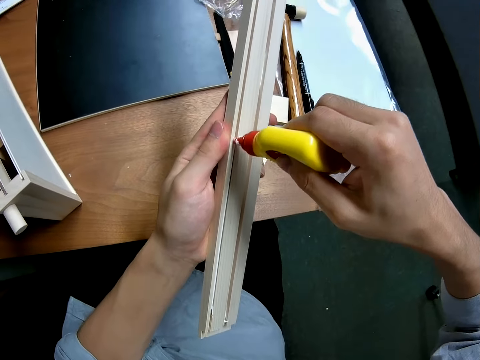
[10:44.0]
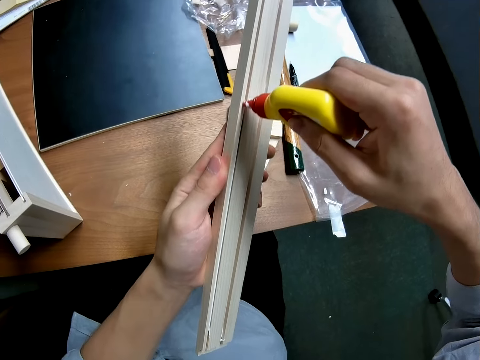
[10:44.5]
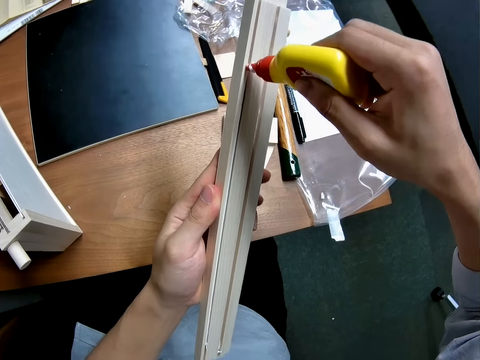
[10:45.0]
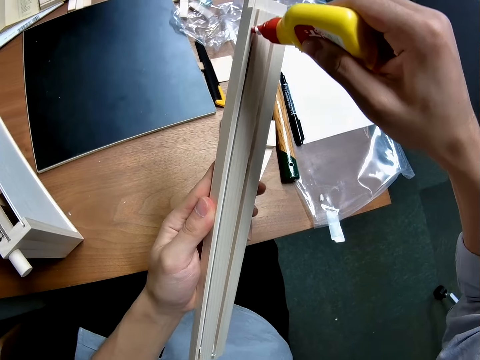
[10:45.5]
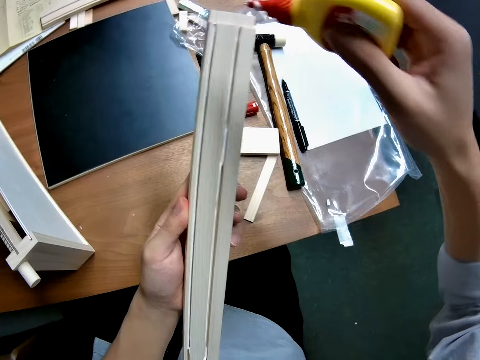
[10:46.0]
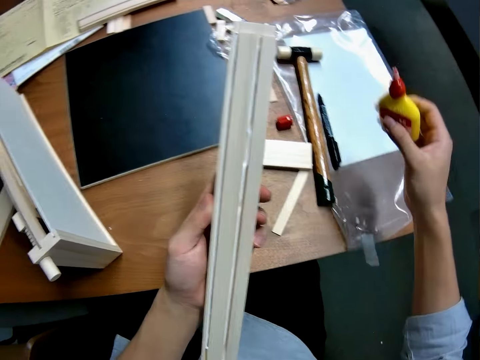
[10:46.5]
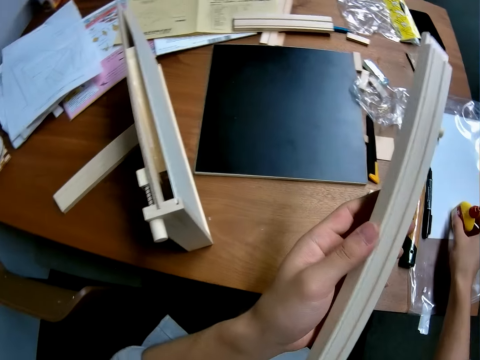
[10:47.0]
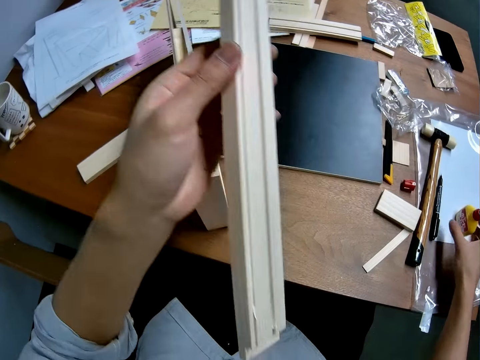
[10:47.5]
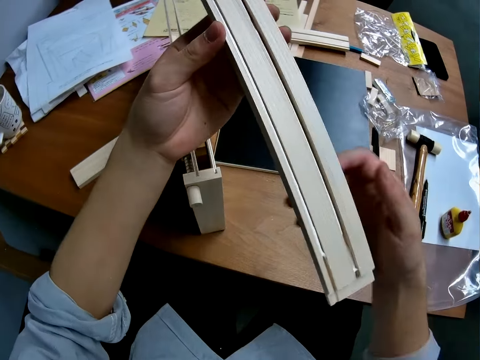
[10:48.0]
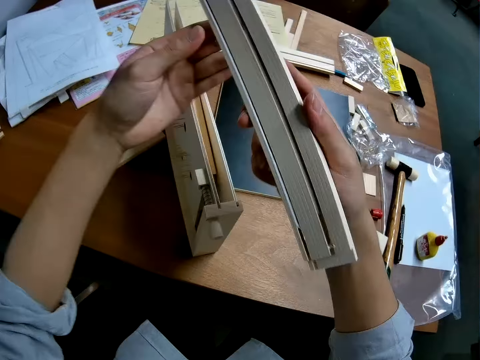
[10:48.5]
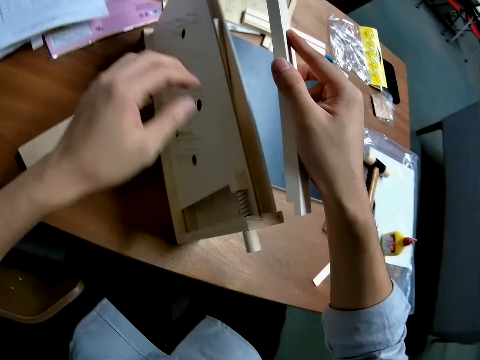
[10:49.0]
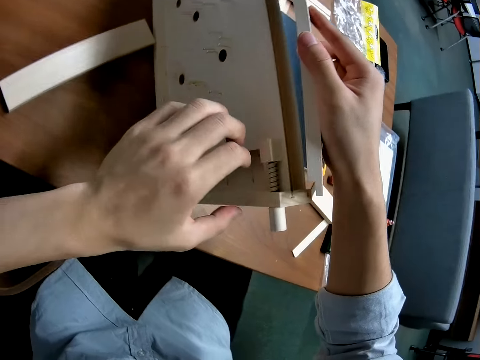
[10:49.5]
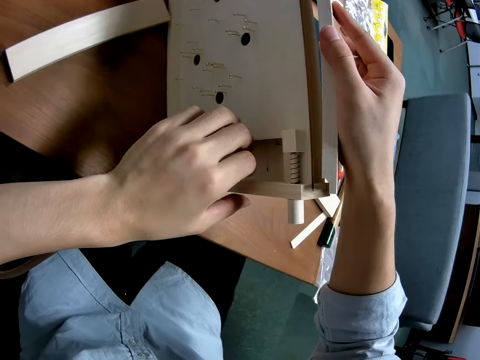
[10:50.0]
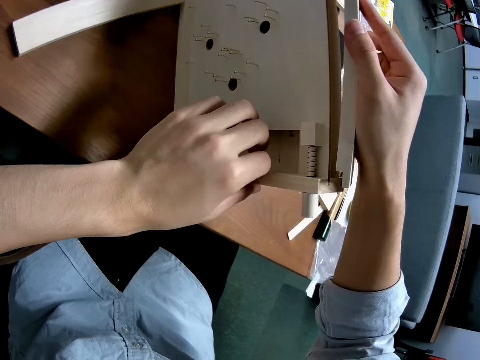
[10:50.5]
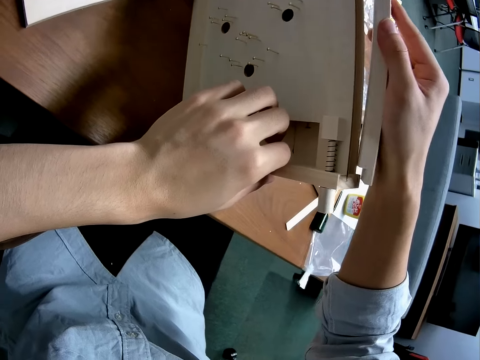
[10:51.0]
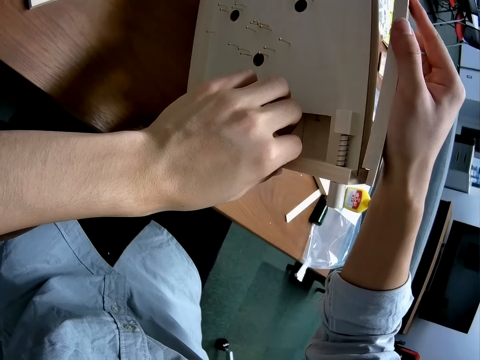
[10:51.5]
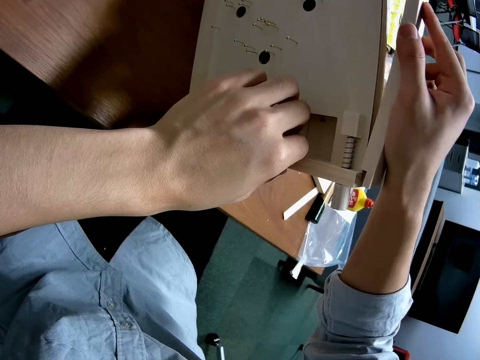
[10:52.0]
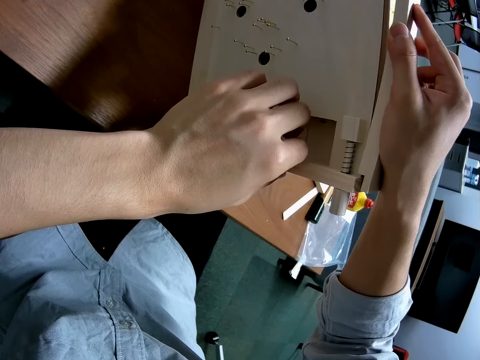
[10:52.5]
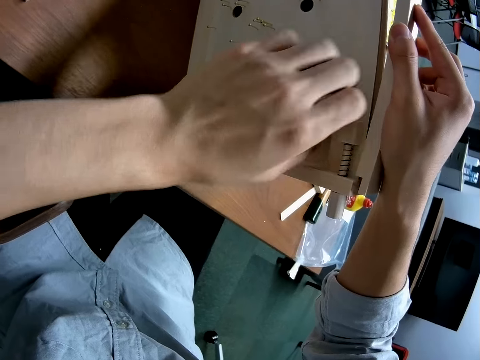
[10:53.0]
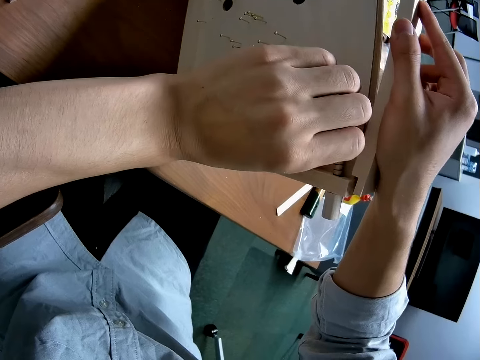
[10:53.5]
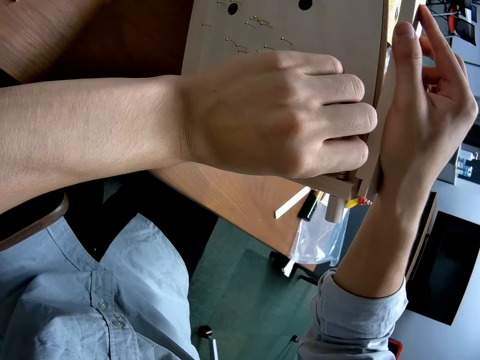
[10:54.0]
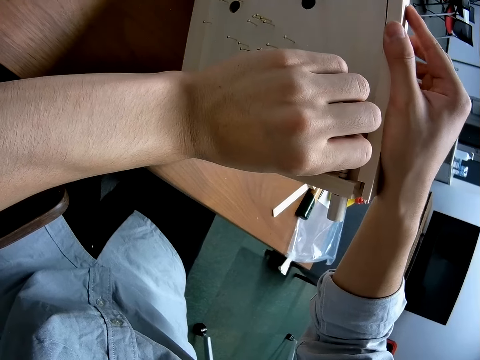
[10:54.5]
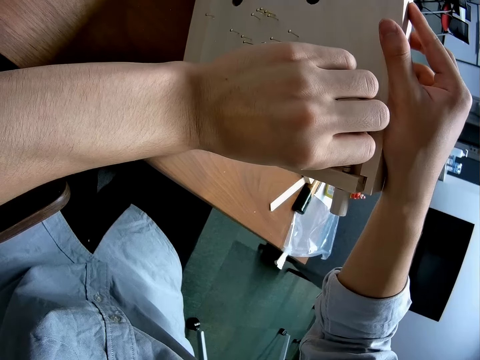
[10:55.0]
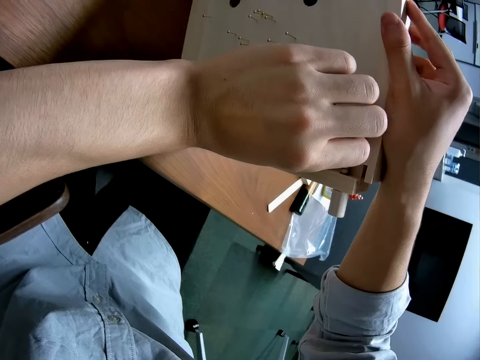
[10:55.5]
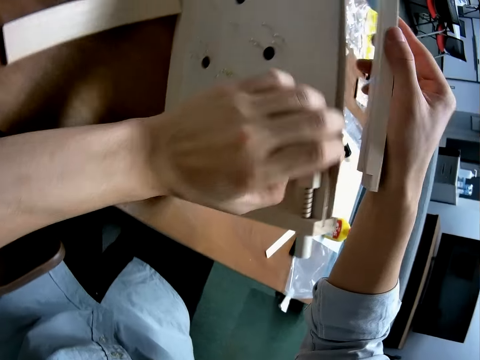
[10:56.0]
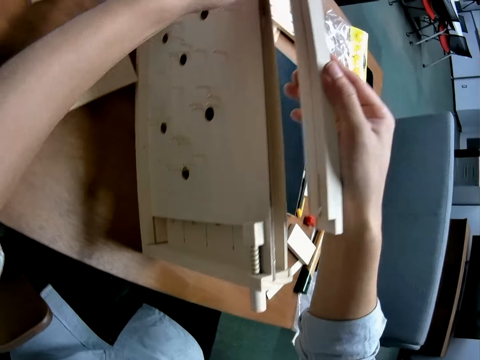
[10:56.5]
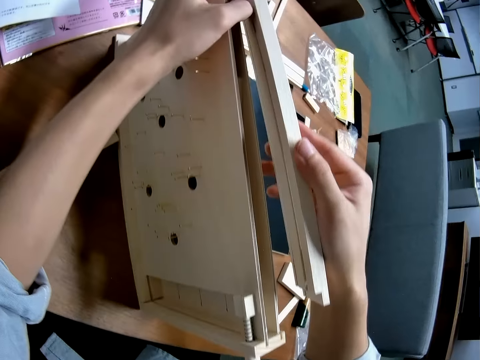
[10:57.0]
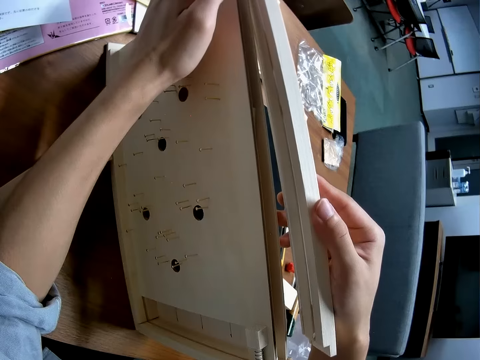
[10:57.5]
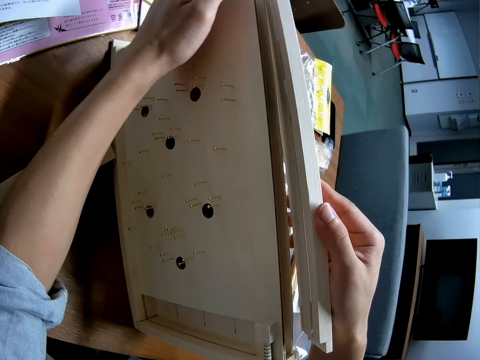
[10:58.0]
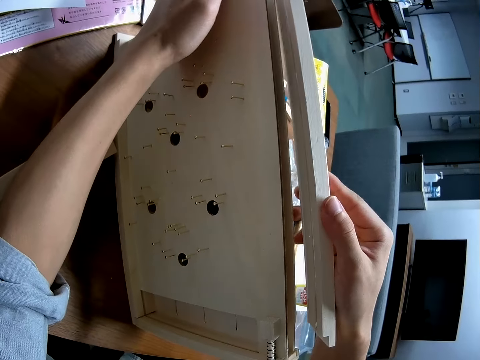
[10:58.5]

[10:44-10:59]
The camera wearer drops the container on the table. They attach the casing back to the craft.

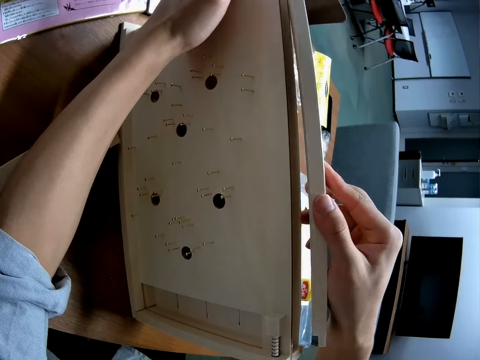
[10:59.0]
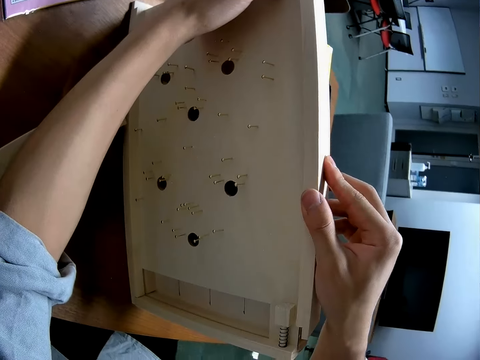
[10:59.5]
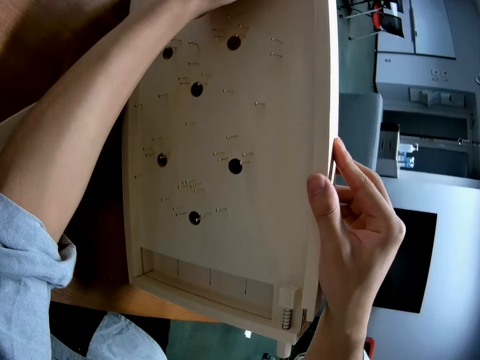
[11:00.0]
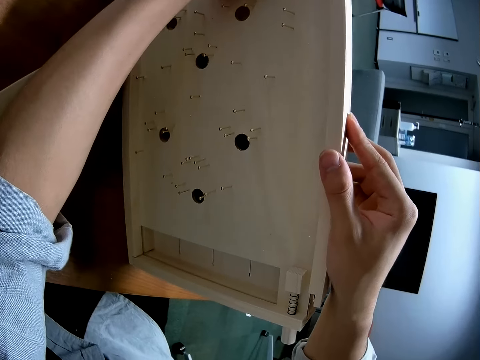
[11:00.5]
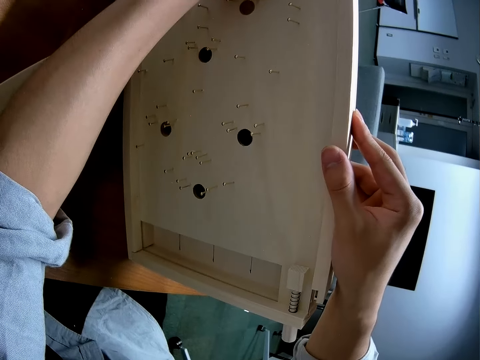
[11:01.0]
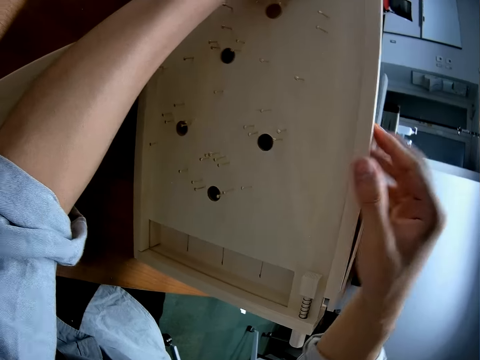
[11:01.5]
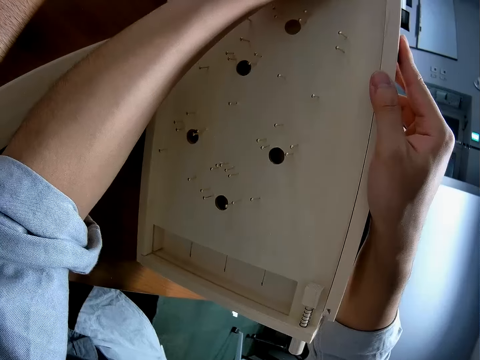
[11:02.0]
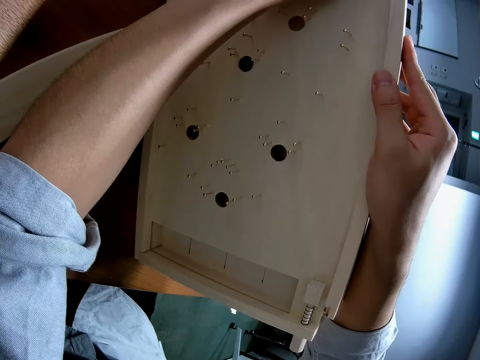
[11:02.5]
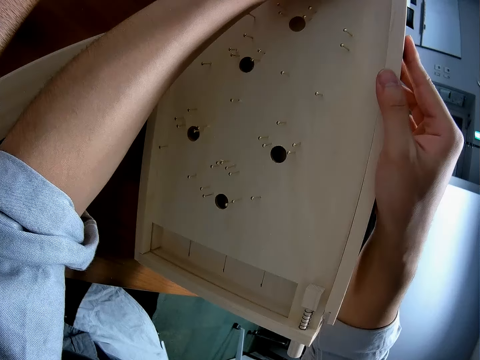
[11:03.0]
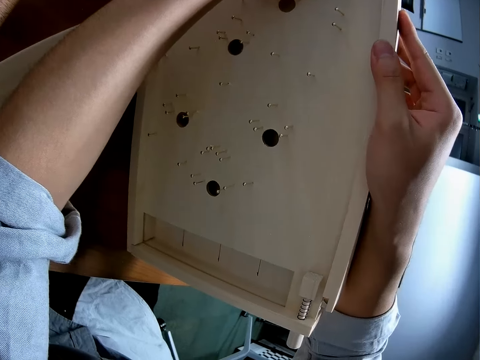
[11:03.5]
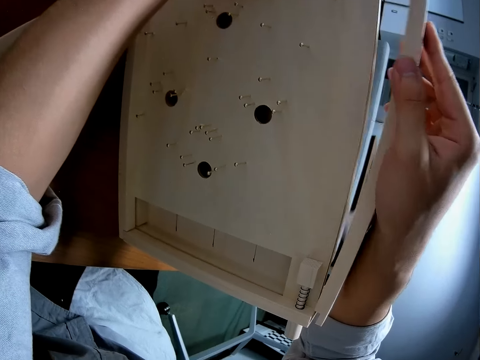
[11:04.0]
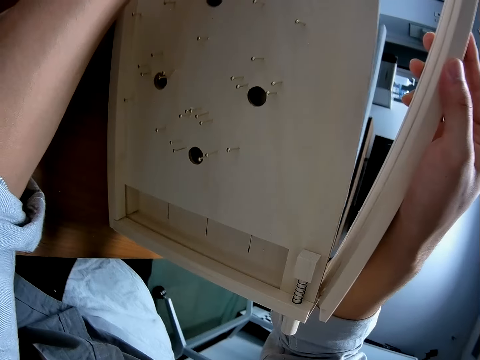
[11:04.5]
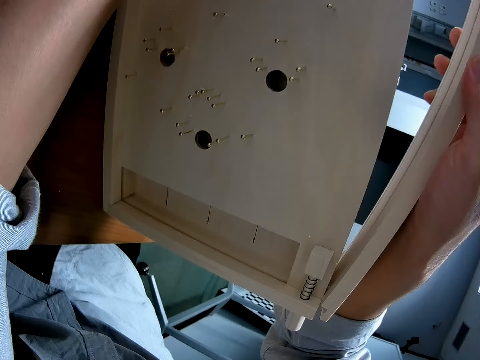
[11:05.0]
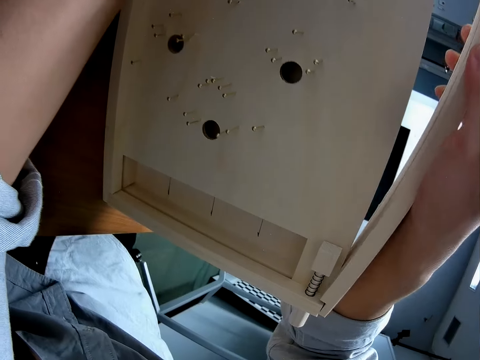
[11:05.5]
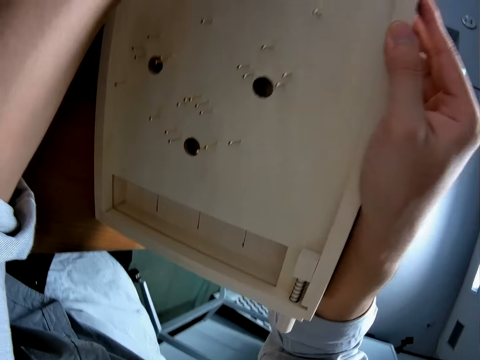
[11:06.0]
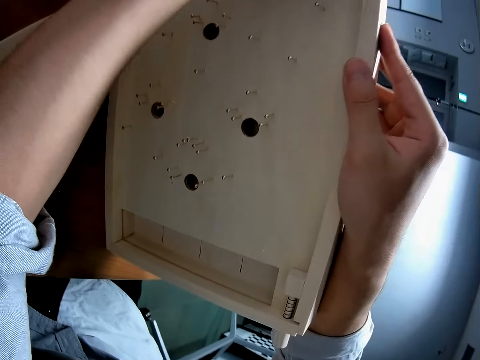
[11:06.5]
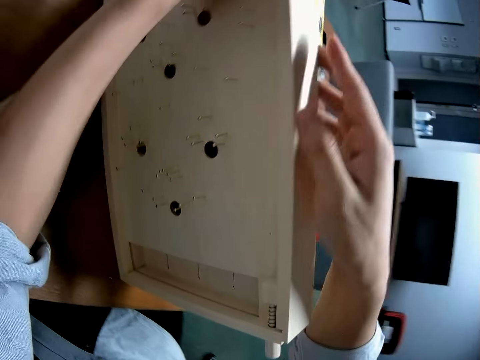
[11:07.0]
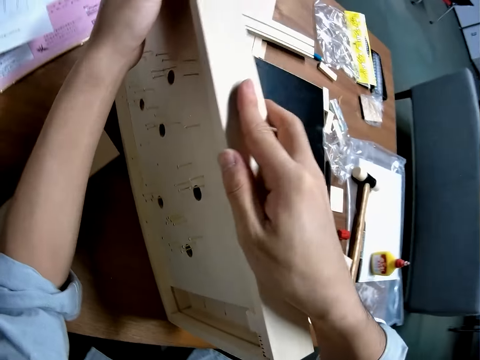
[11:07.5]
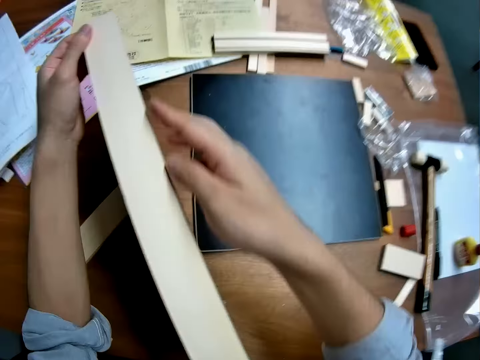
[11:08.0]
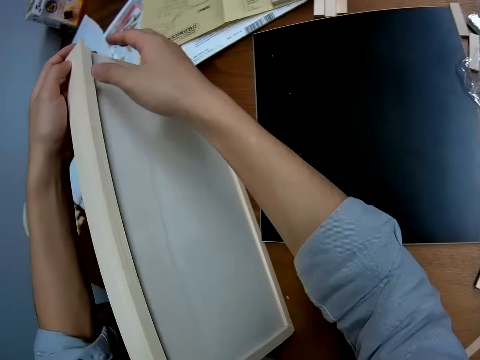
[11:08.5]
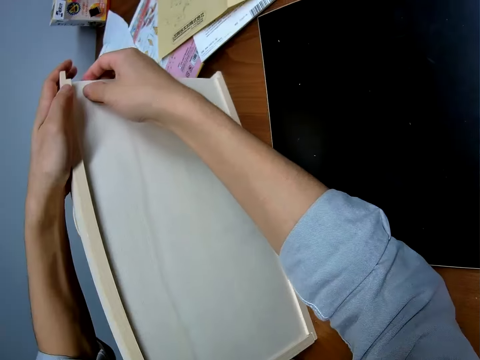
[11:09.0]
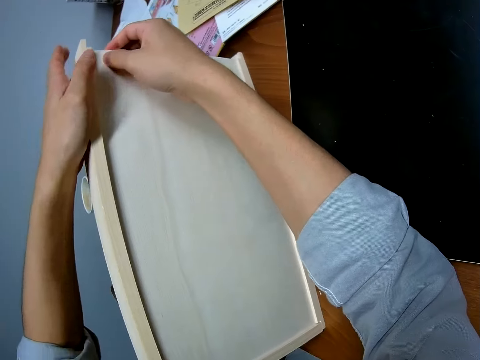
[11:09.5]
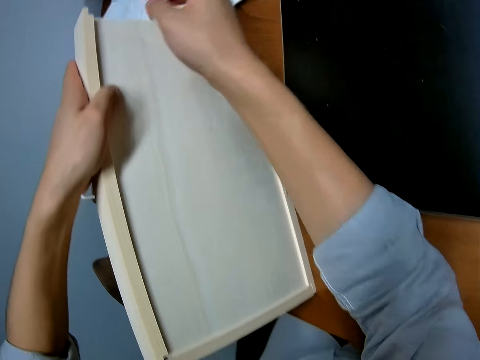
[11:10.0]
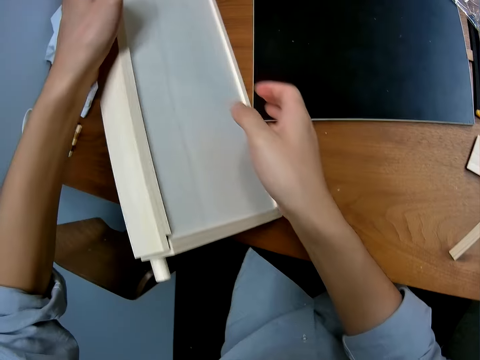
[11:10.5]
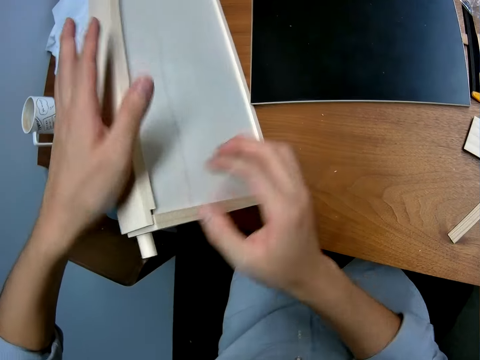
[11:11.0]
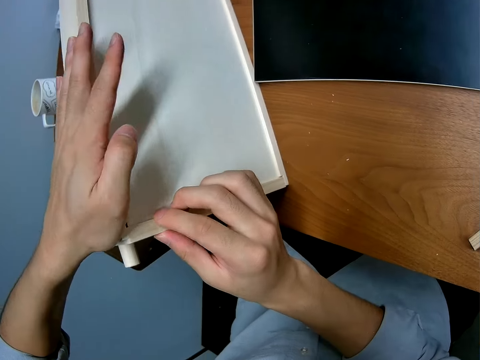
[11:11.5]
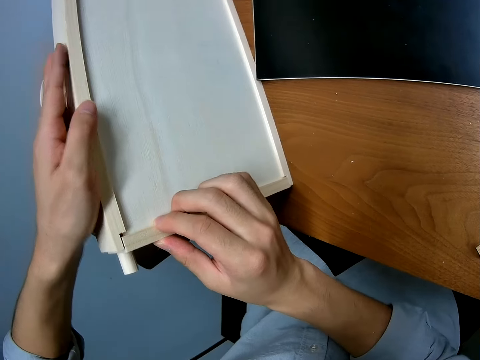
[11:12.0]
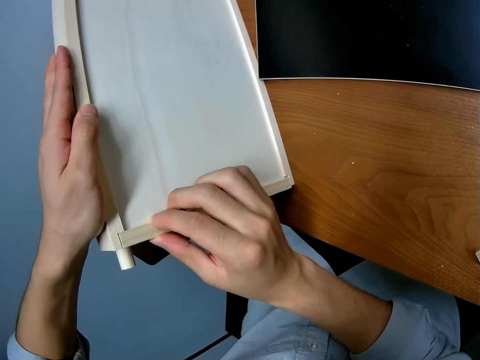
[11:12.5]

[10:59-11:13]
The camera wearer fixes the piece of wood on the curling board. They adjust the sides of the craft.
